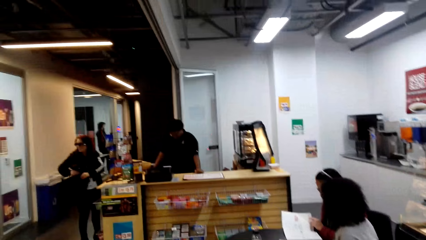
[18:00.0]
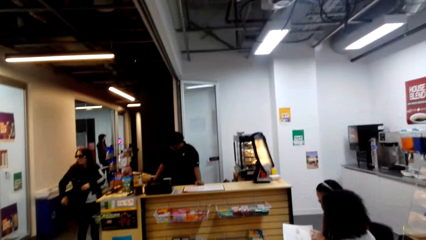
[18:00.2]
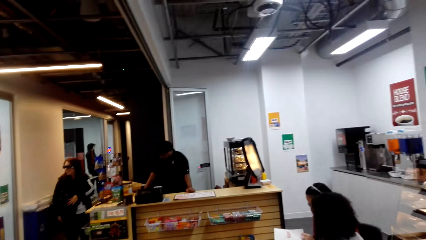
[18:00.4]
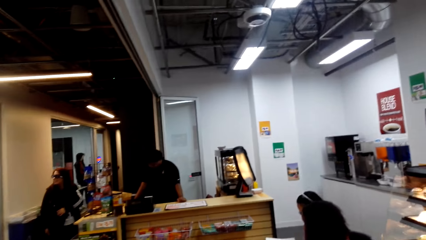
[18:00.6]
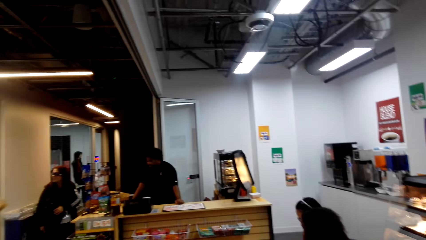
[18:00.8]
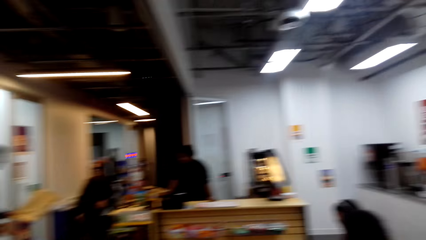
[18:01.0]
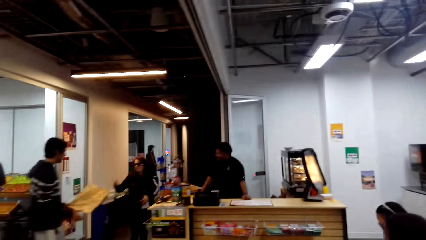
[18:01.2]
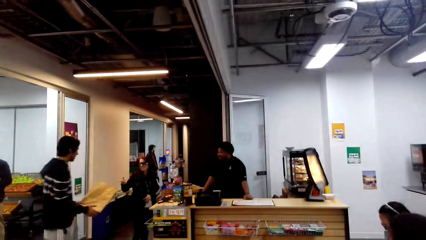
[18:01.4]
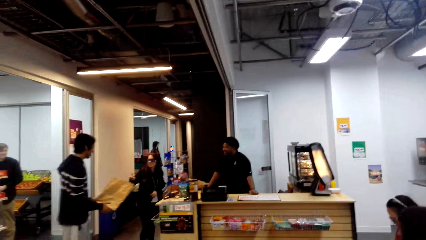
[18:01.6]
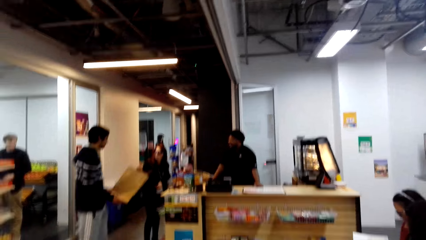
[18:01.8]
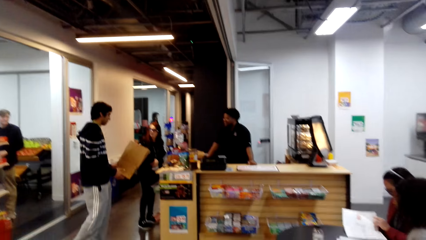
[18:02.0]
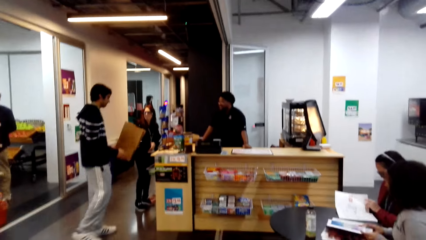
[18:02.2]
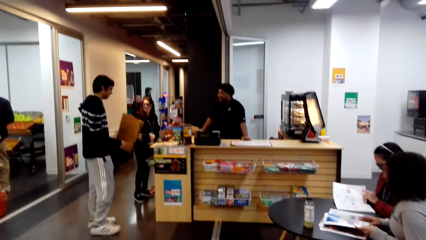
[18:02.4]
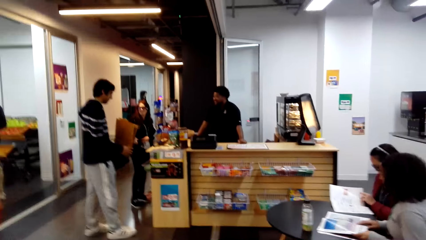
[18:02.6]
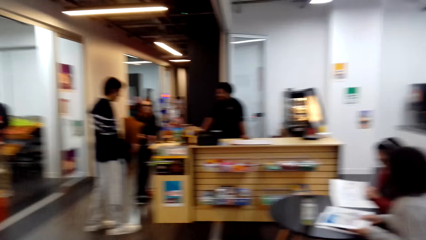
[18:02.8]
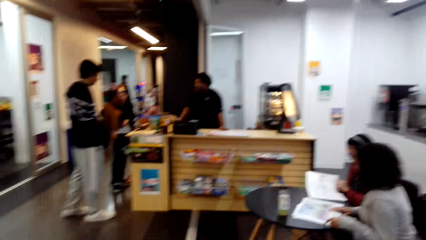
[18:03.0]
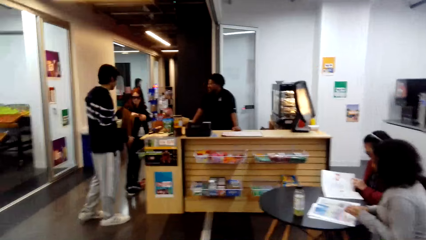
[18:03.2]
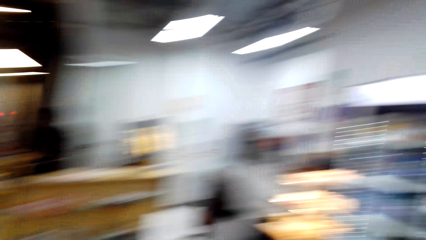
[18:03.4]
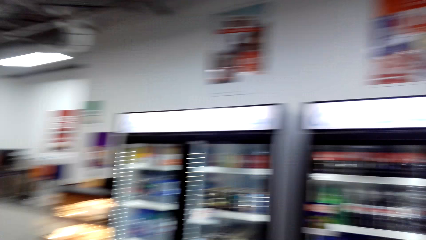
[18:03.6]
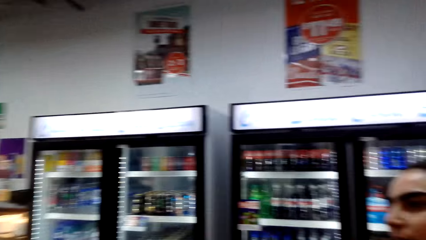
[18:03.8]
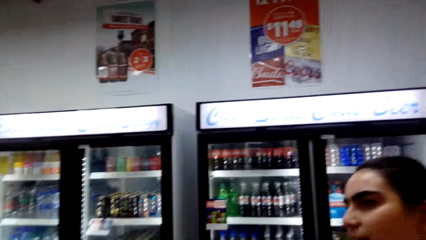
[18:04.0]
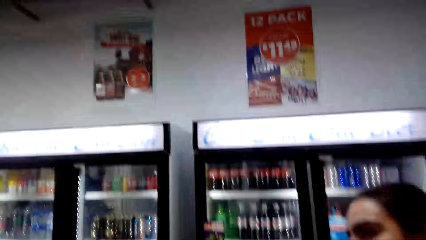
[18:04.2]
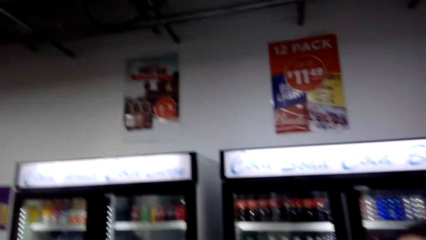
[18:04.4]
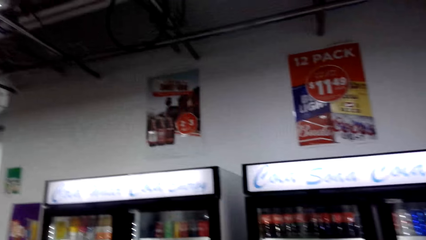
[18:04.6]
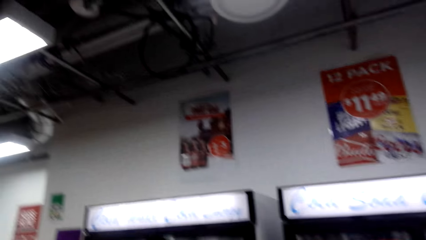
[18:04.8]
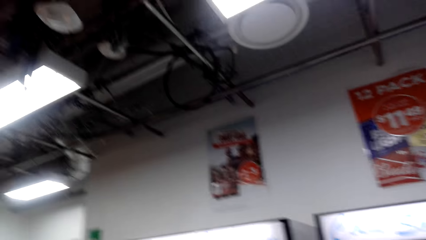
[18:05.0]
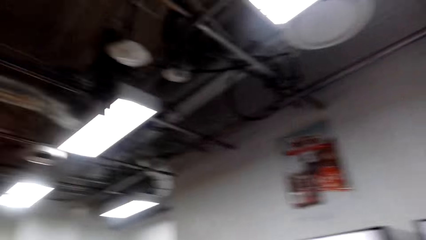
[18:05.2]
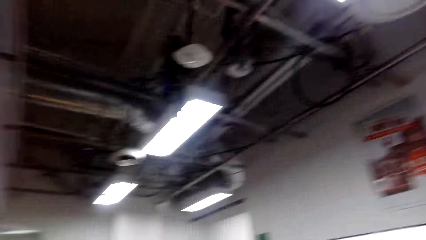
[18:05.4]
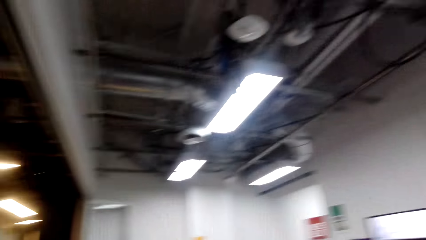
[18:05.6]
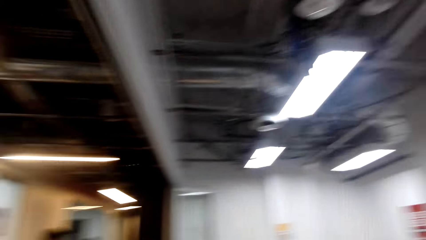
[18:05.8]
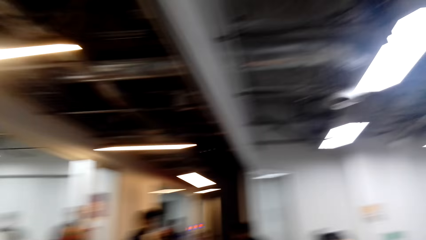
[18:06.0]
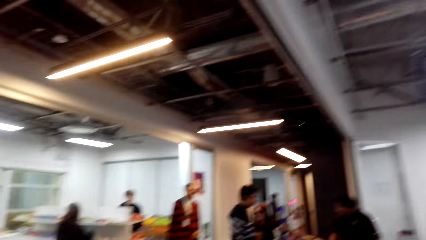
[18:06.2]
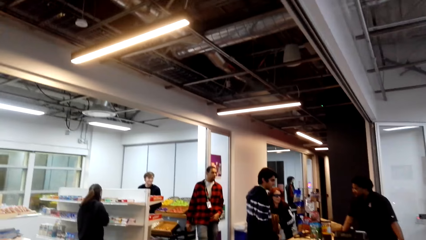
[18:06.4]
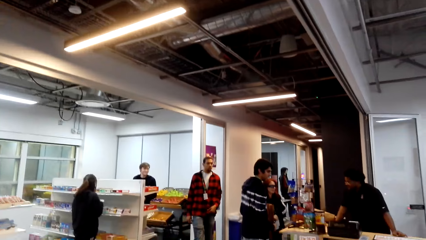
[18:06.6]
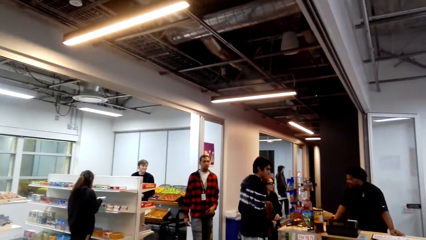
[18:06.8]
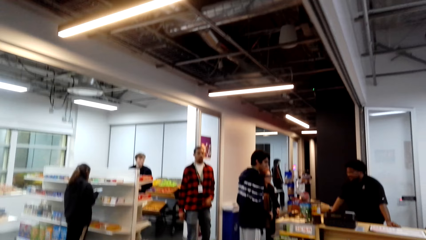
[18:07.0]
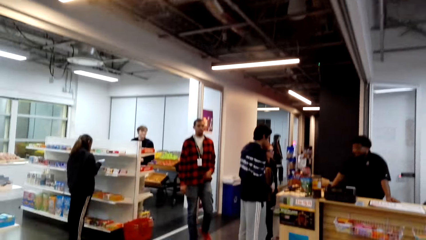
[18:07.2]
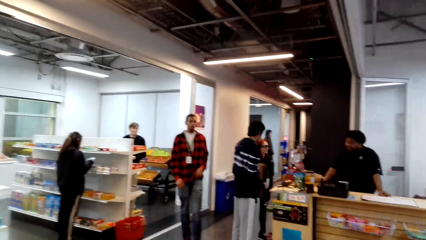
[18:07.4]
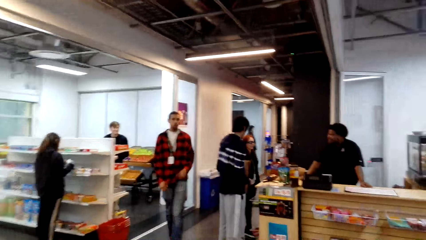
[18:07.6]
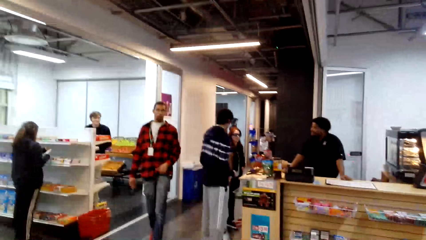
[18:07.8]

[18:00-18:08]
The camera wearer looks around.

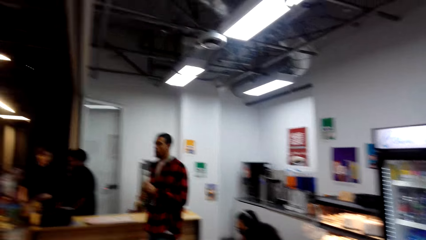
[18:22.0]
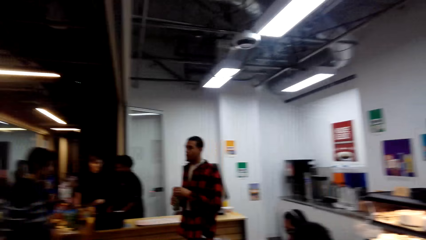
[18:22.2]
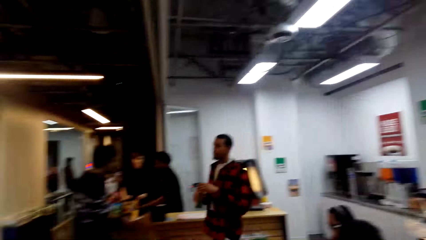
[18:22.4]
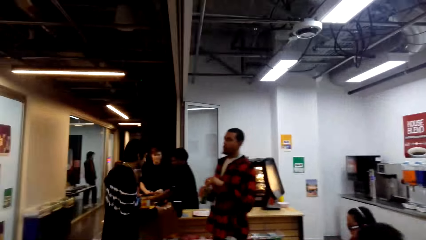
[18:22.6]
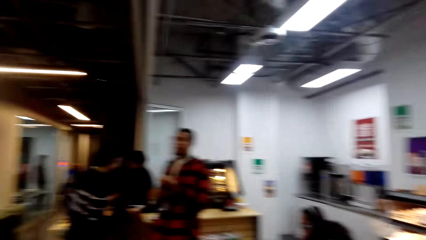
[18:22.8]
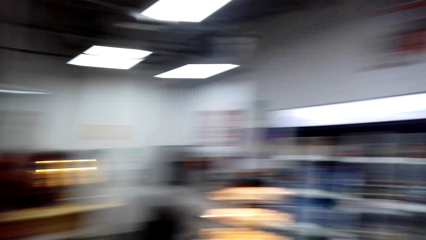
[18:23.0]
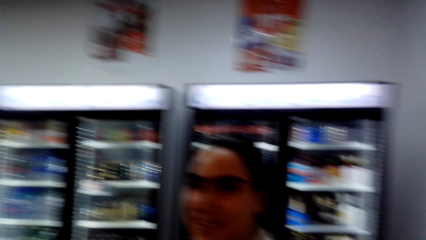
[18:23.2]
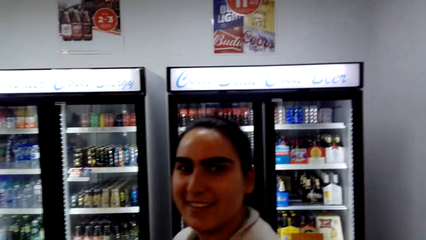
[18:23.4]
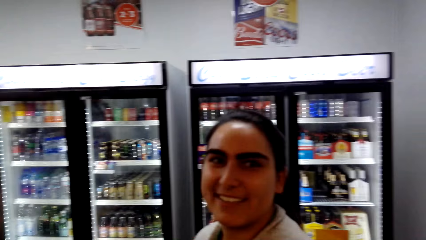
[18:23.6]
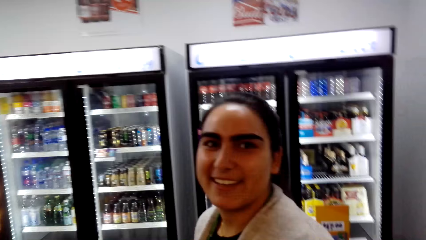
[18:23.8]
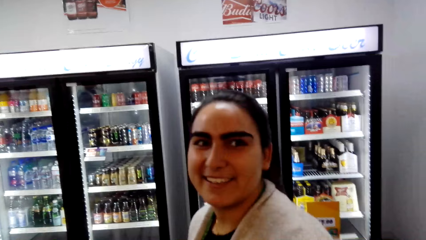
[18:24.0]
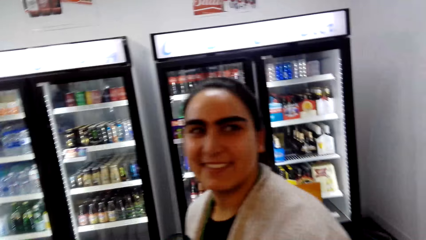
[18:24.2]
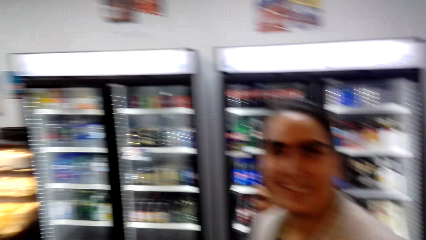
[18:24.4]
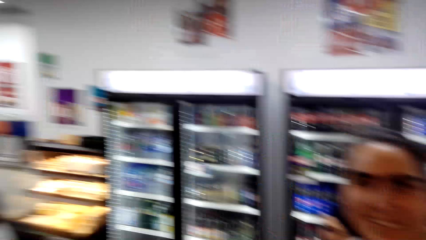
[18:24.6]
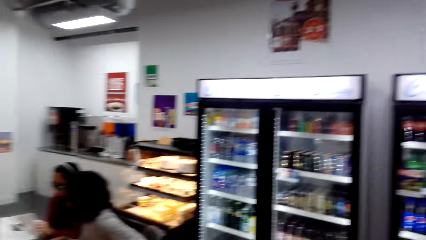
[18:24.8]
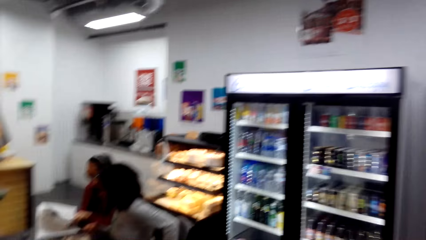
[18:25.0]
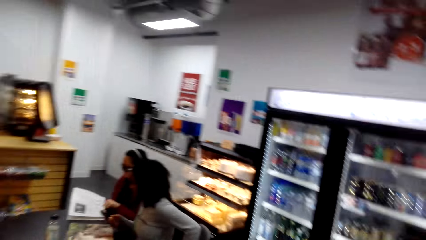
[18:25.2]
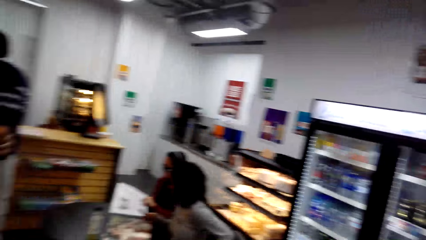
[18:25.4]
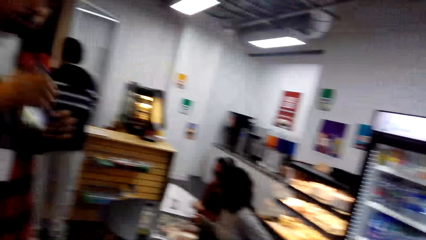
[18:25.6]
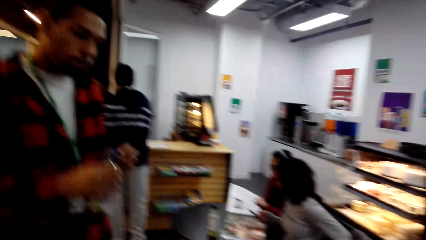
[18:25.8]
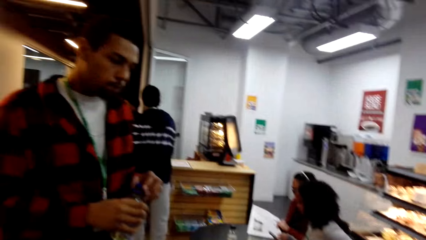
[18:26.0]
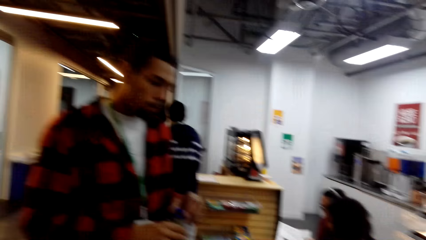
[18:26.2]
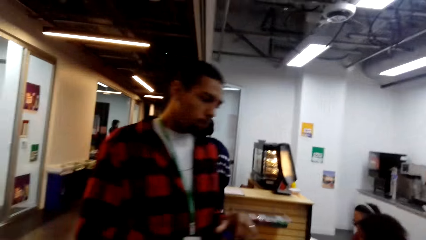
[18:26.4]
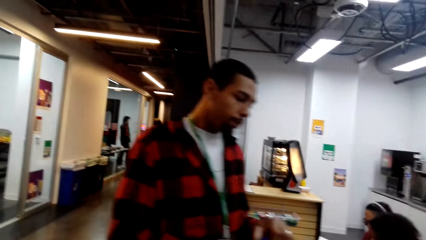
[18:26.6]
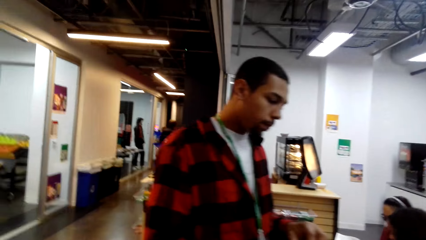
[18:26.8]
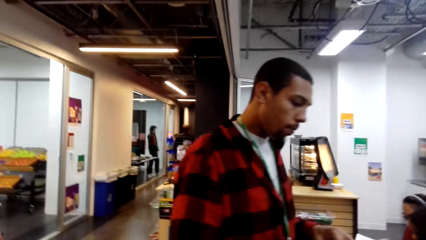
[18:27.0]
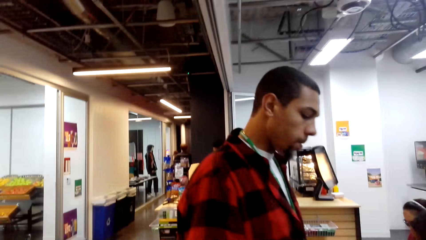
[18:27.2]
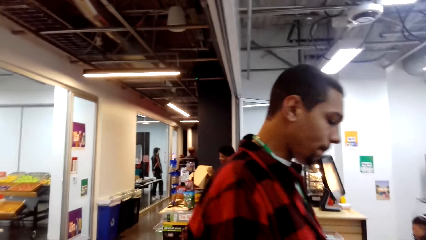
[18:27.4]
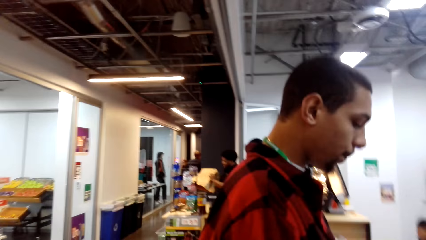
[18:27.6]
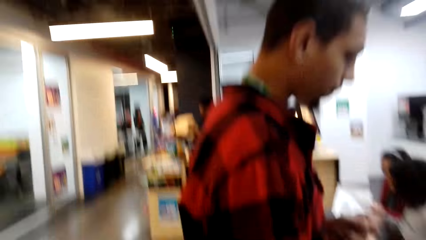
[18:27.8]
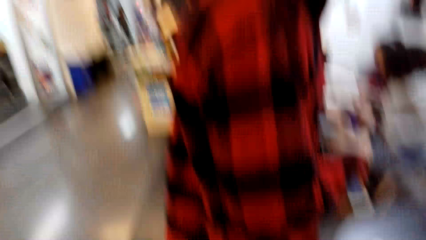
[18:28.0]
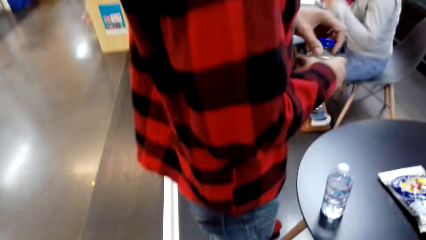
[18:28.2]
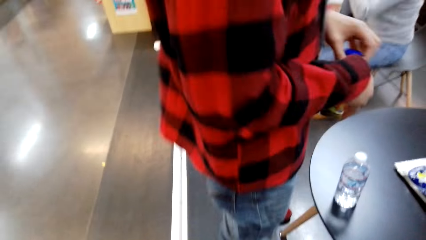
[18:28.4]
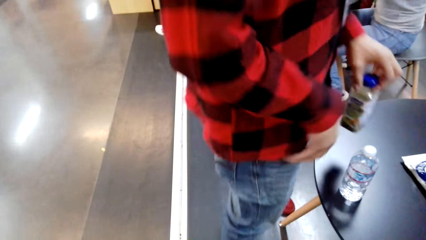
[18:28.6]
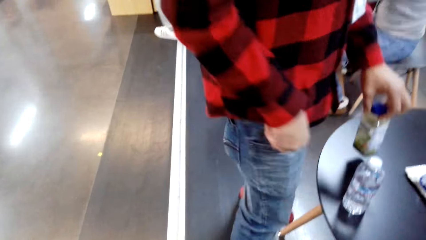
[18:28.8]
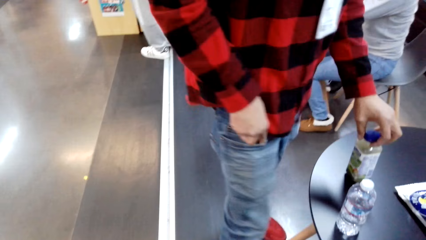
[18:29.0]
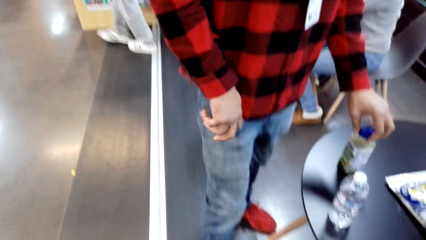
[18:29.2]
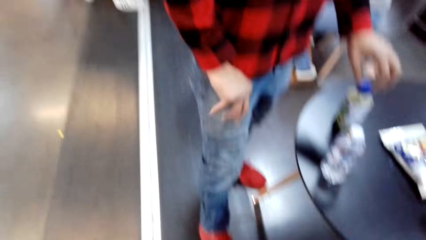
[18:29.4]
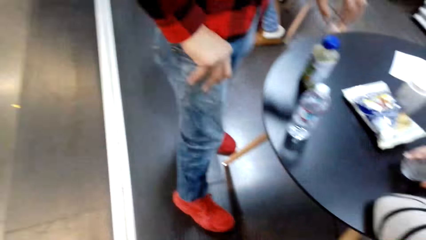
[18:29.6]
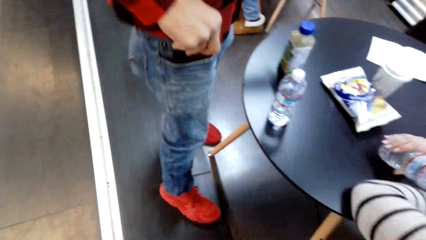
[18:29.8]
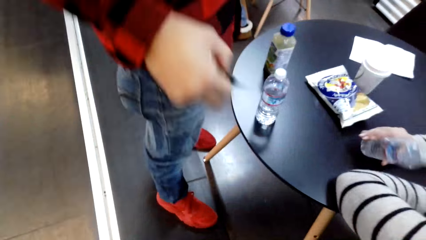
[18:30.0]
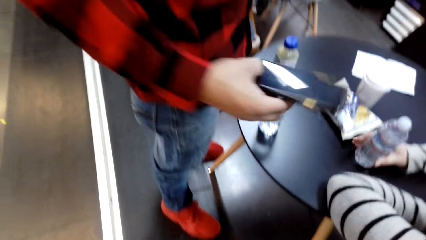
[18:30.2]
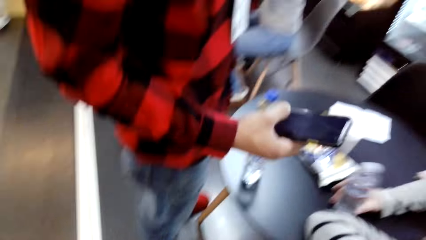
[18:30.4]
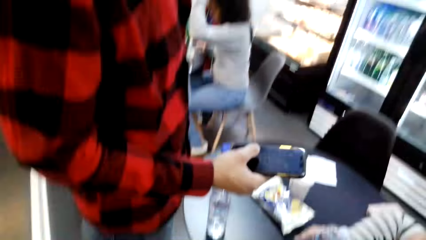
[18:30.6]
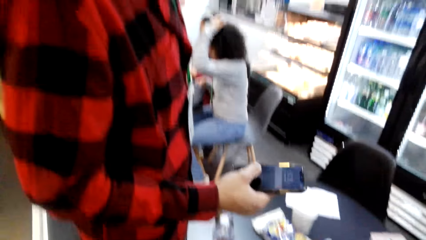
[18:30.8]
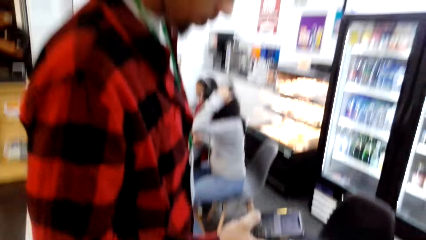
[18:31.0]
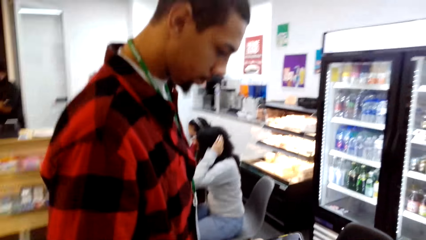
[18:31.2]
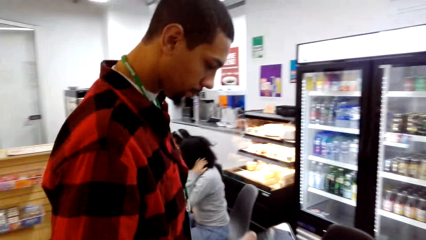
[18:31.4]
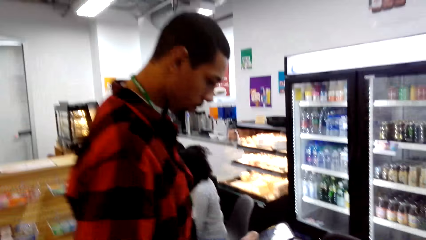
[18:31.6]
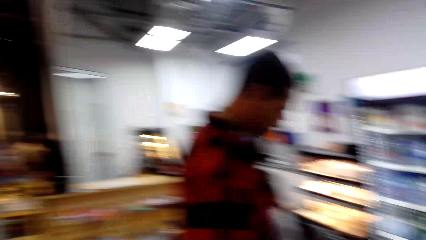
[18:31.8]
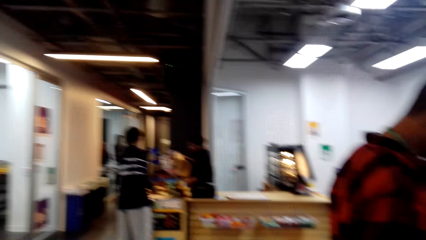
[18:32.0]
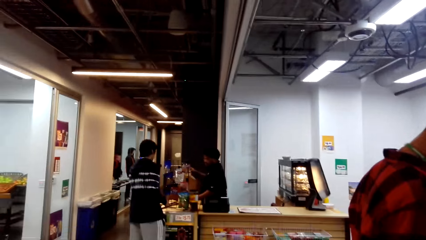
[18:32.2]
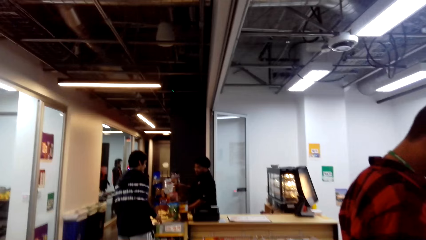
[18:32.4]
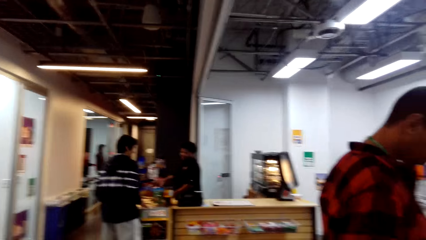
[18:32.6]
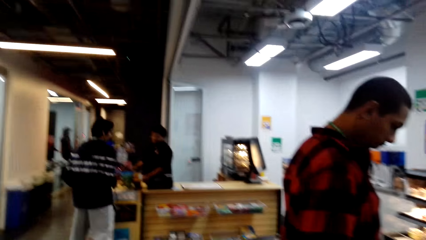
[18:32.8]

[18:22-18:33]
The camera wearer dialogues with a woman. They look around the store.
